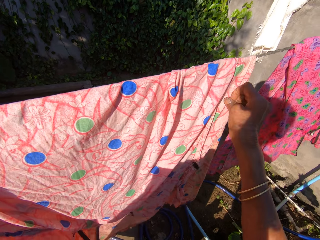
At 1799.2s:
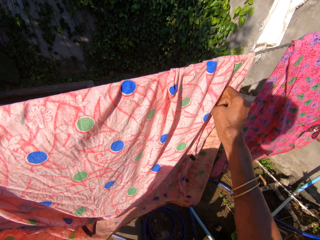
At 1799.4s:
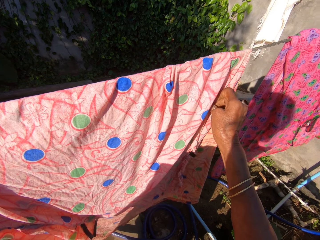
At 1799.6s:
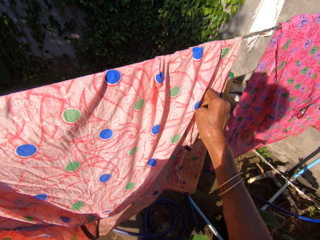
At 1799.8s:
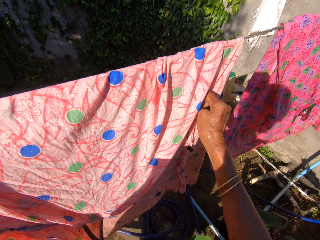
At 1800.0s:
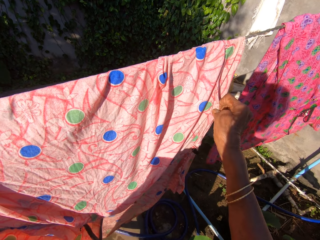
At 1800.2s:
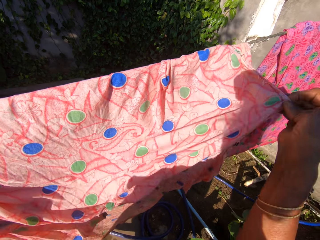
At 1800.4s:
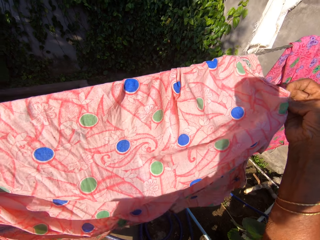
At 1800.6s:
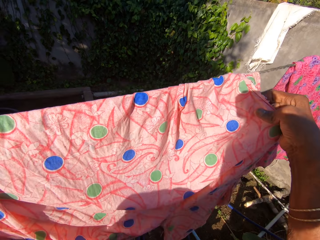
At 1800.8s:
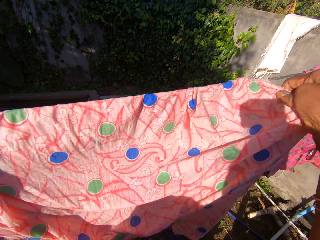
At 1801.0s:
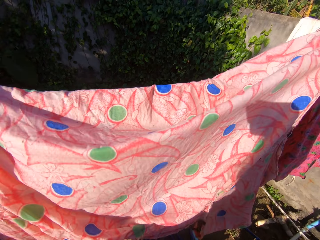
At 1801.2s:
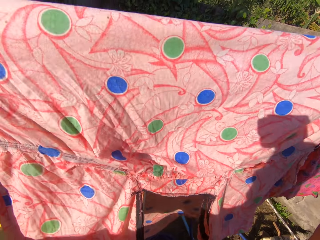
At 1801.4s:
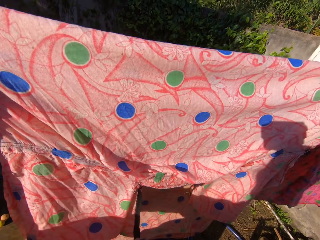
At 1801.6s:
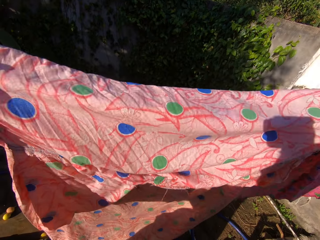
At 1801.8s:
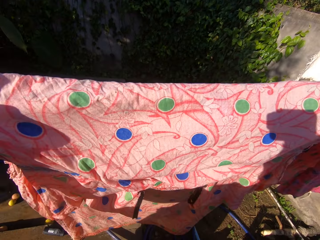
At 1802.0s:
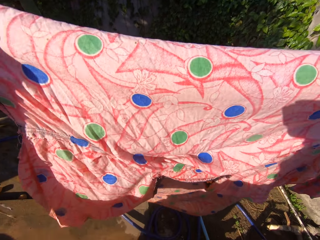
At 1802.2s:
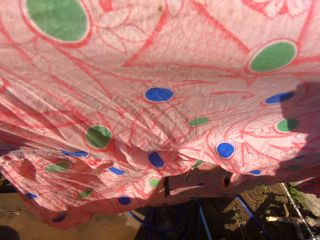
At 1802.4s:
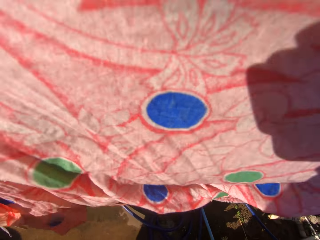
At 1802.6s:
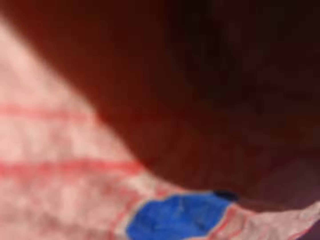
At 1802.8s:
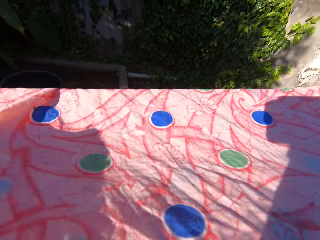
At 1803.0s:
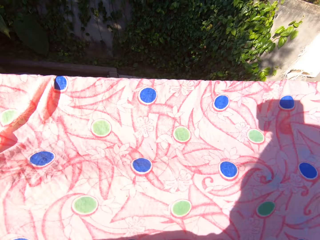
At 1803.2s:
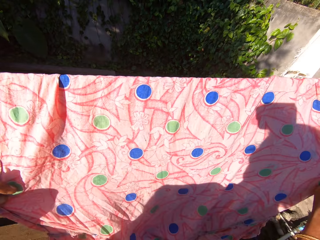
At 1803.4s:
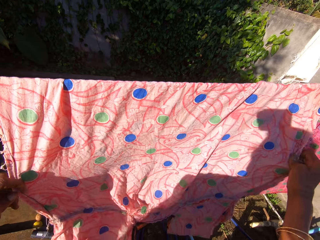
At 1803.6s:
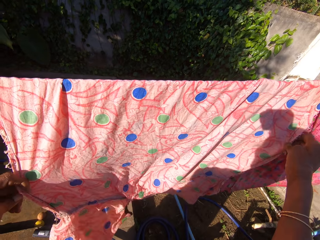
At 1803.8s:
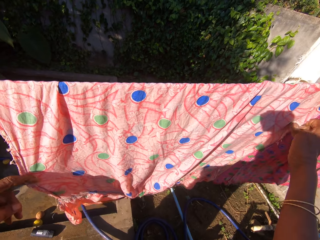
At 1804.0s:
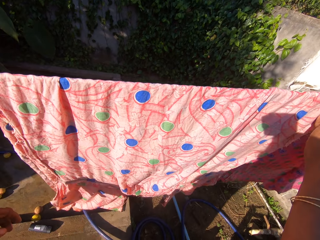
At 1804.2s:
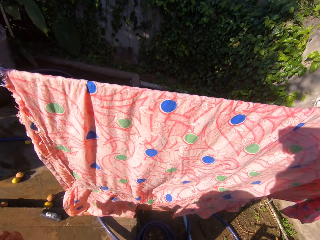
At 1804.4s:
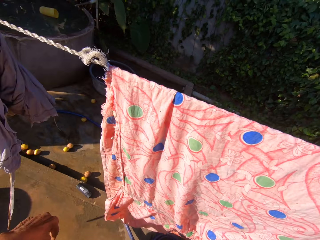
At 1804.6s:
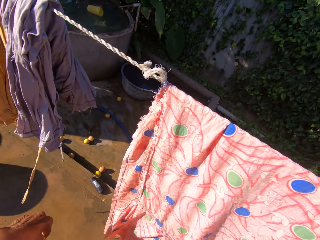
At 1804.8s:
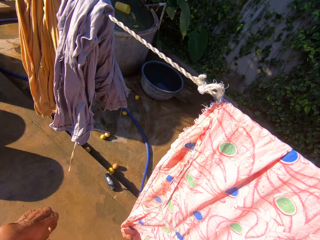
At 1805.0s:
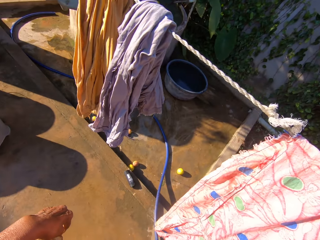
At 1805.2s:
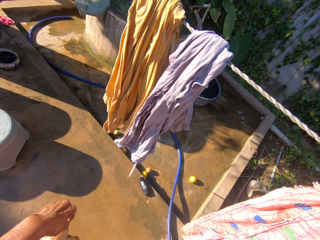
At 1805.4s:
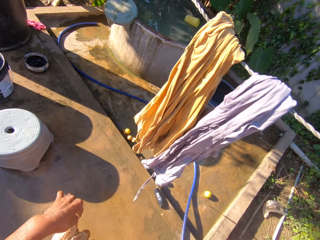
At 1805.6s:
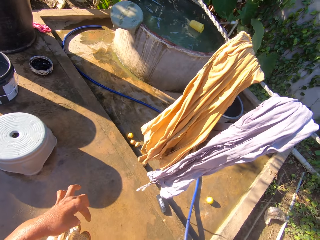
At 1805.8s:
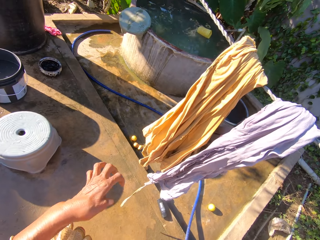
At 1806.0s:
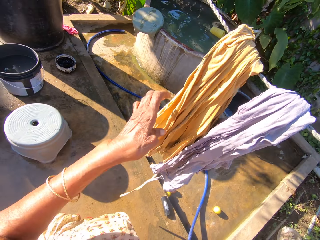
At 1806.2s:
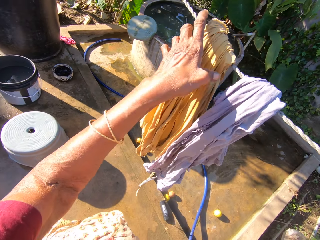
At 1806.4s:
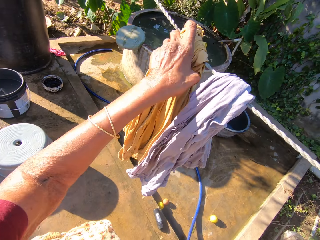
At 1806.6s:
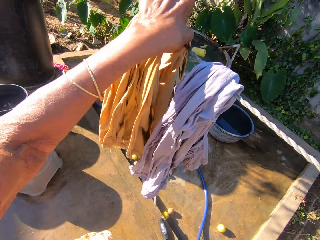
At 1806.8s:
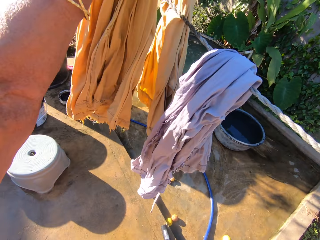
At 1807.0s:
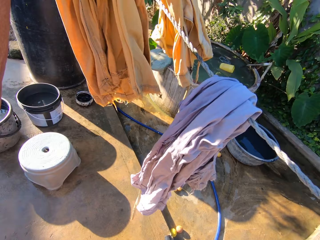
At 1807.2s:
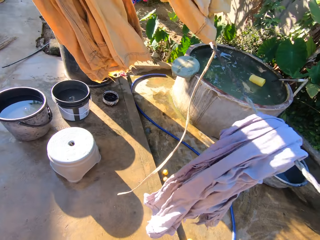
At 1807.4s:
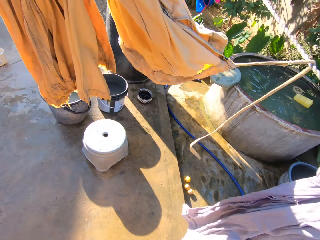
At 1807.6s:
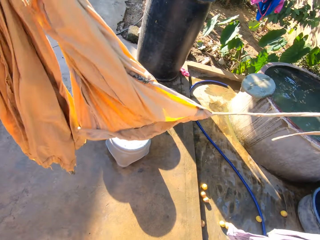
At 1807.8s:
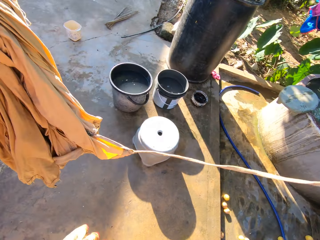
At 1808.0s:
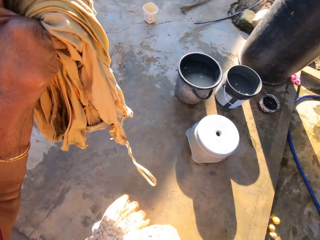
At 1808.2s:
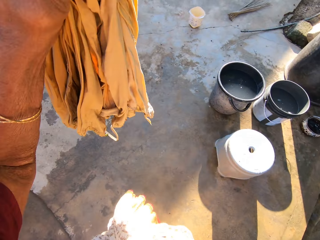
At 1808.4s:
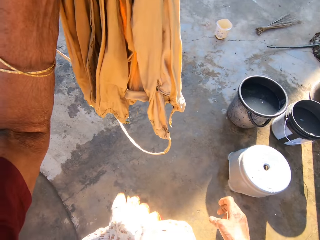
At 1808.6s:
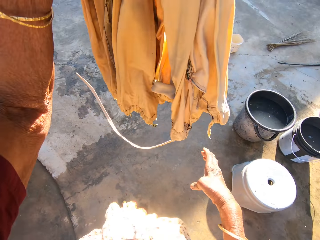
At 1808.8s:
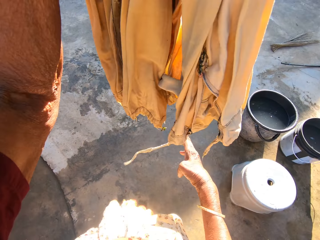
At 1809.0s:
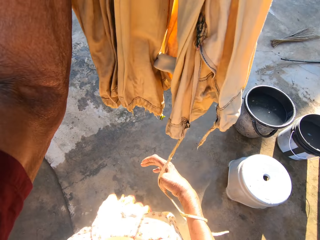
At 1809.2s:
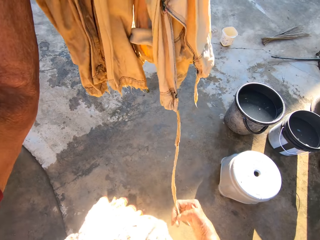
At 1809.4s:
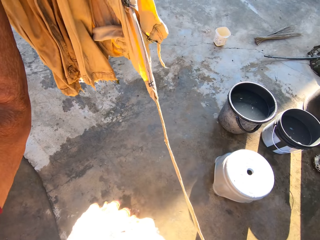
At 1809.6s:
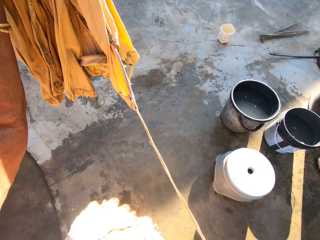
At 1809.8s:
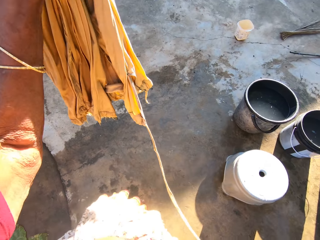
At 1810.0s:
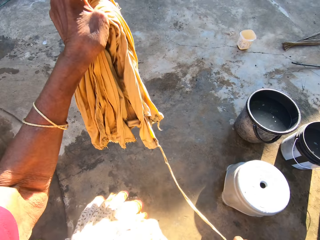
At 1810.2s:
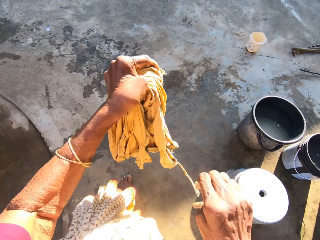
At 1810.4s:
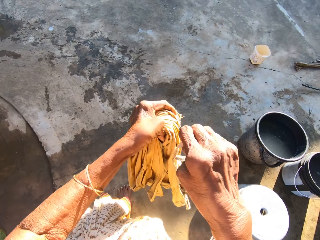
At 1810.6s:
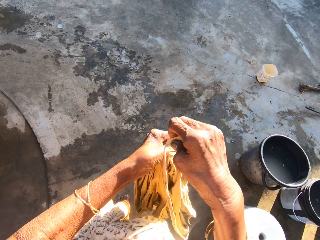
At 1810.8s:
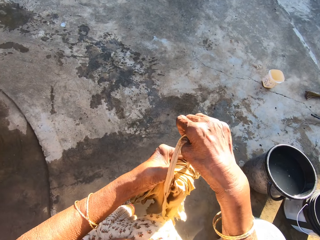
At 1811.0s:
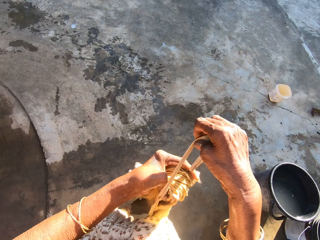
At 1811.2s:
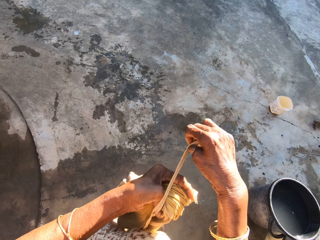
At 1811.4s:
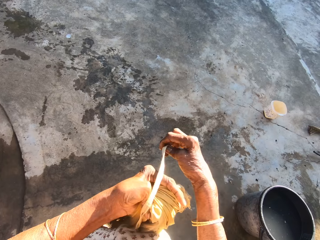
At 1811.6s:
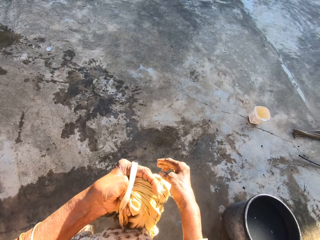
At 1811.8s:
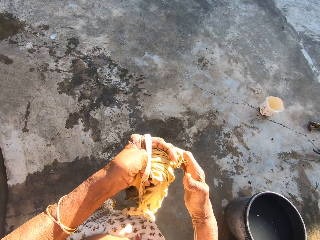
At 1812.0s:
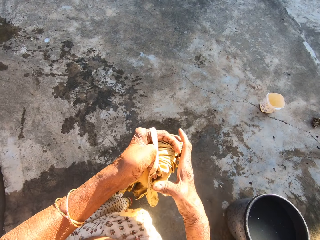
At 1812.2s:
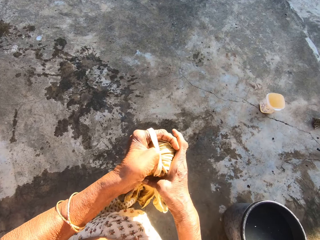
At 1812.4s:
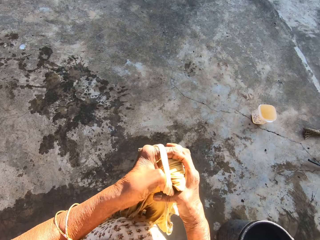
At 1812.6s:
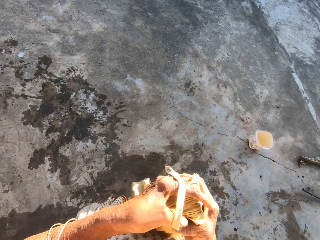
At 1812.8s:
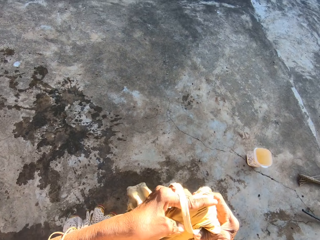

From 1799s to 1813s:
The camera wearer takes out a cloth from the hanging line. They walk towards the hanging line and adjust the cloth.

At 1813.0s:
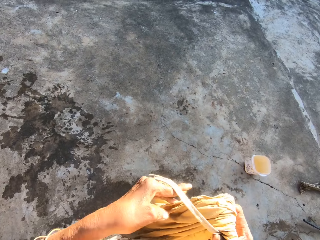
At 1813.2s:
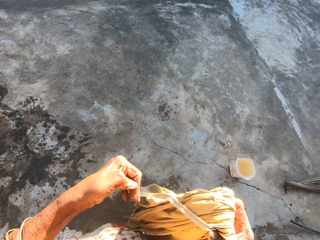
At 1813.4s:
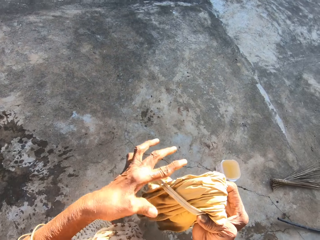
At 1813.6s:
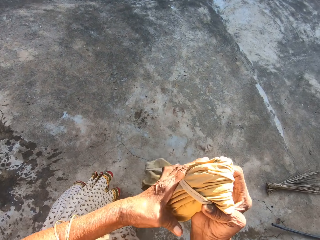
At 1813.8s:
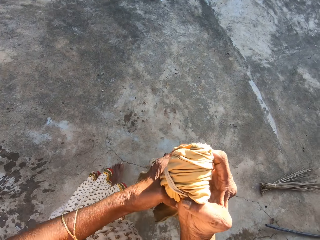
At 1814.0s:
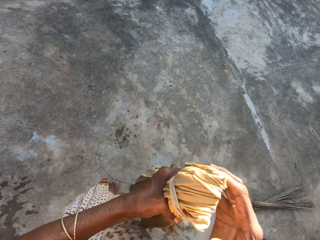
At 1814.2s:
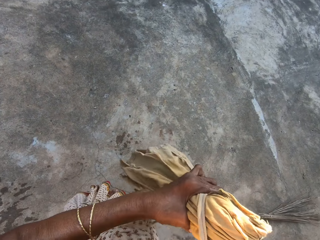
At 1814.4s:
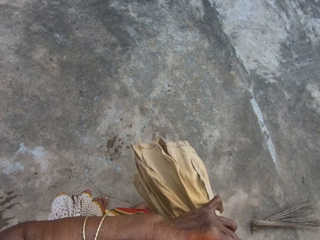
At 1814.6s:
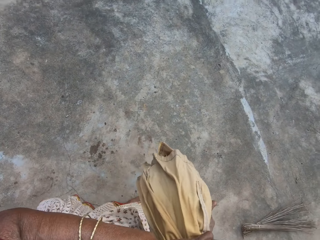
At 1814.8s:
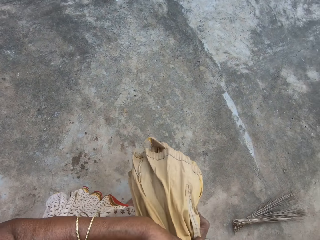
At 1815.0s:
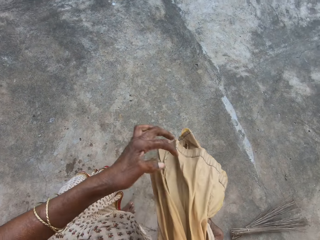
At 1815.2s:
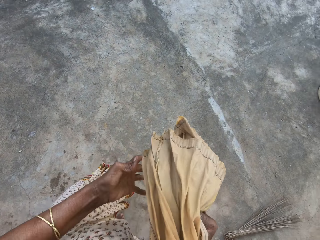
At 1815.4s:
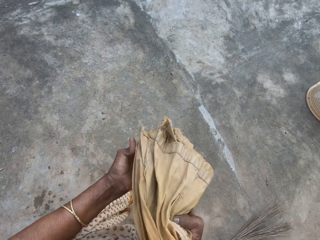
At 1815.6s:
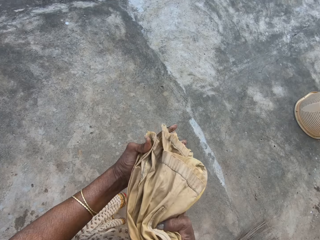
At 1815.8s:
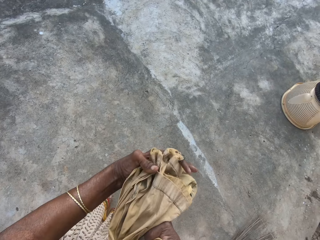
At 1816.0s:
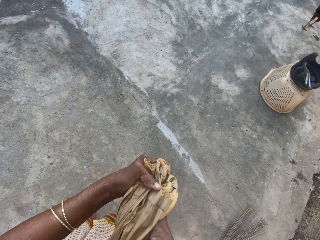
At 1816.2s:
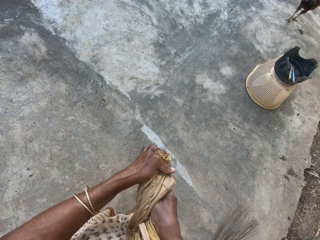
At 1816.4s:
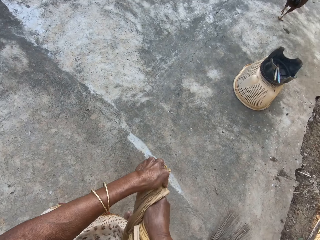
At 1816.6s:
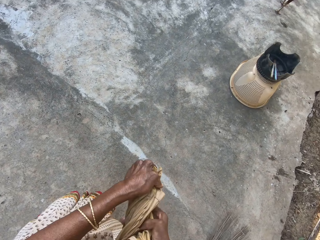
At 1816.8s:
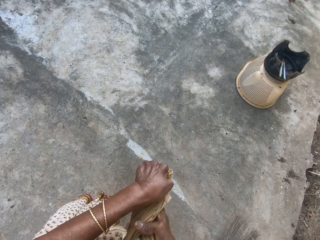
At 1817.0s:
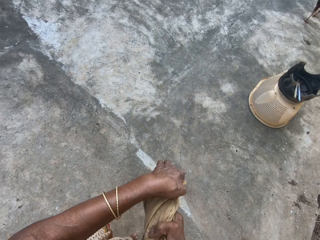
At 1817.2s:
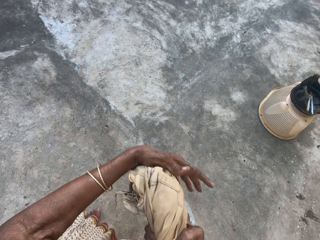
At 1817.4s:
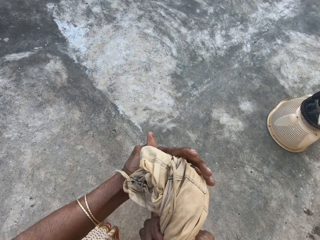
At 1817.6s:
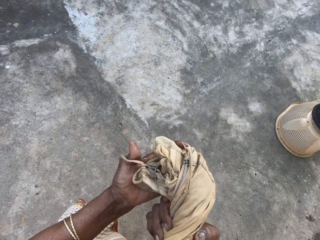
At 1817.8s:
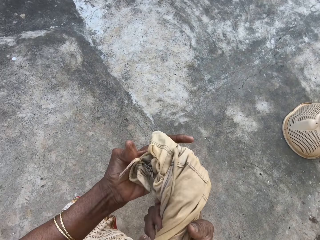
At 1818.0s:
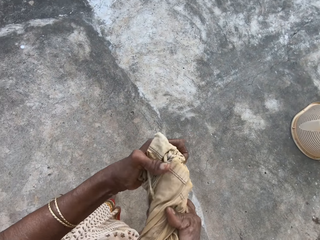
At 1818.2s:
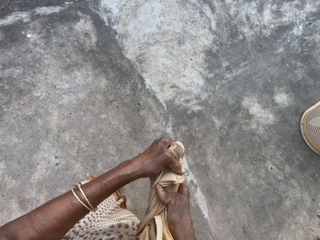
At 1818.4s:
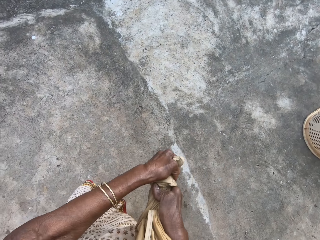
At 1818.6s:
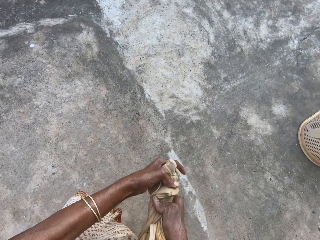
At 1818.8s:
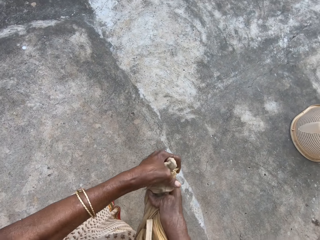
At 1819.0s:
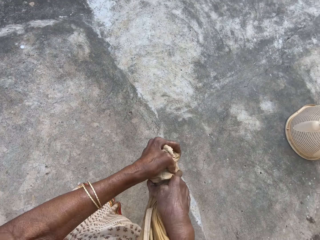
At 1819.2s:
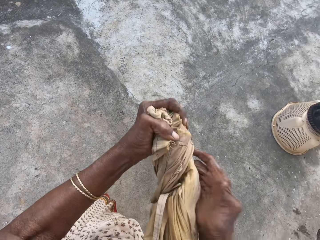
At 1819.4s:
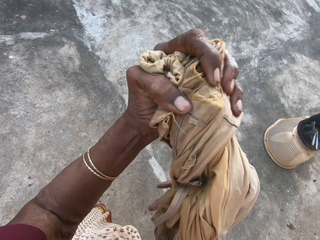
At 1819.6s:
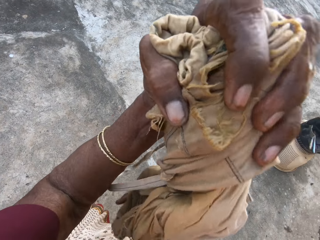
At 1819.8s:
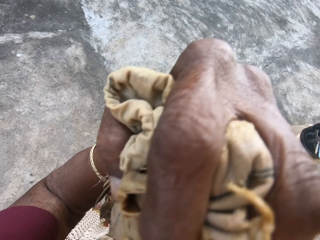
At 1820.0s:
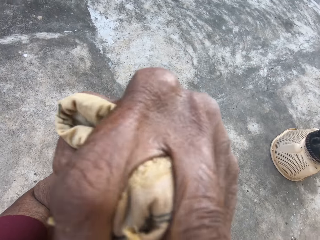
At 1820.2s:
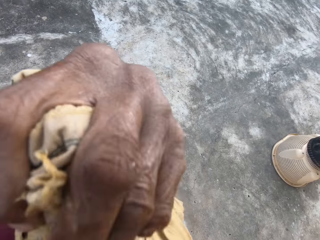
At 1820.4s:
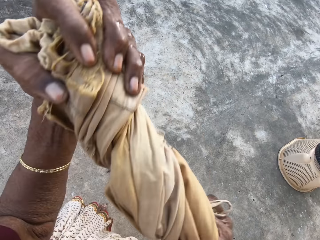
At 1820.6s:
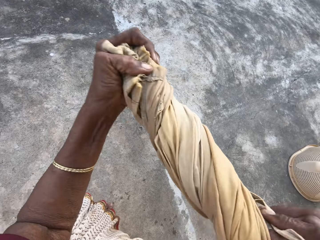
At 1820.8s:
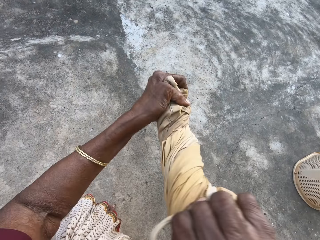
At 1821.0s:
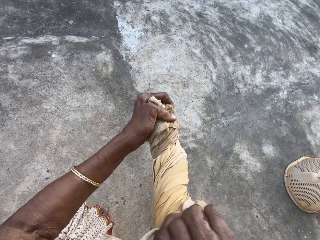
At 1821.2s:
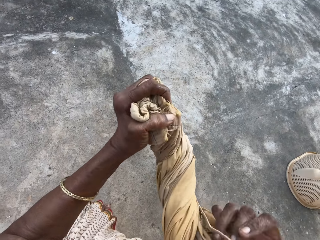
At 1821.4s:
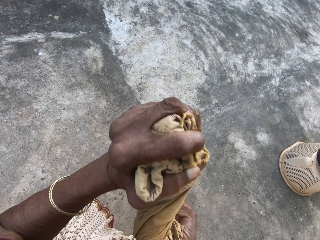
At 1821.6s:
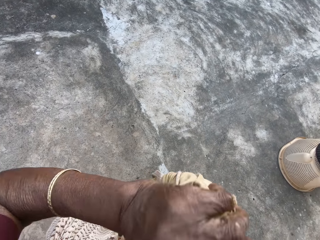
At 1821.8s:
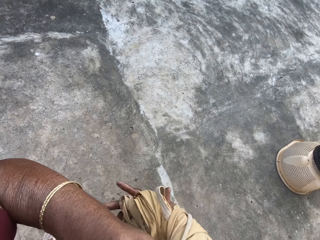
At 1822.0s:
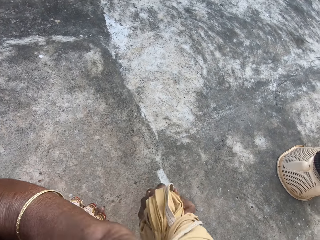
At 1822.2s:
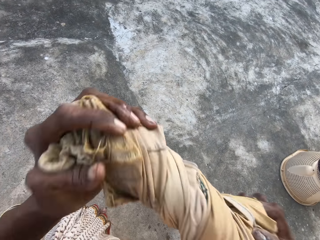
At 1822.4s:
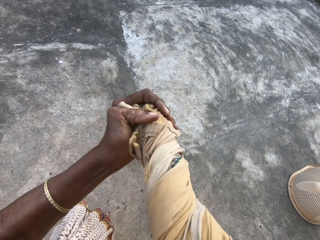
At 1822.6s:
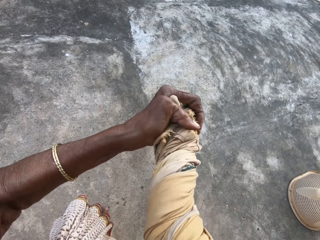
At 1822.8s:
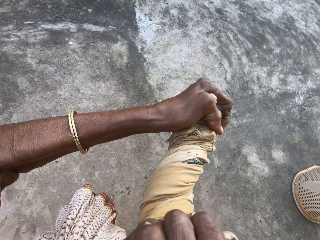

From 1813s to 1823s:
The camera wearer squeezes water out of the cloth with her hands.
